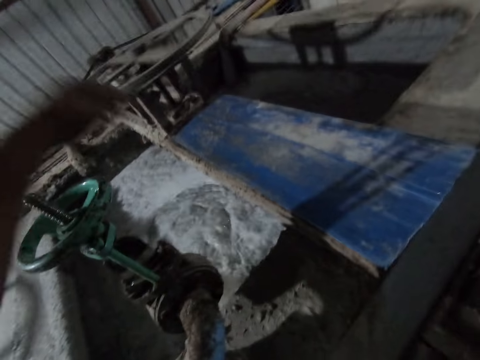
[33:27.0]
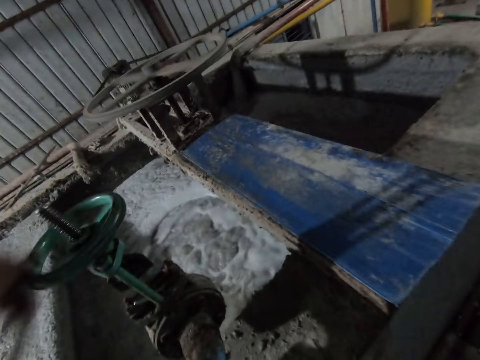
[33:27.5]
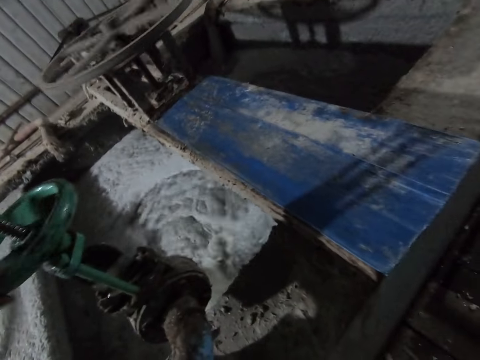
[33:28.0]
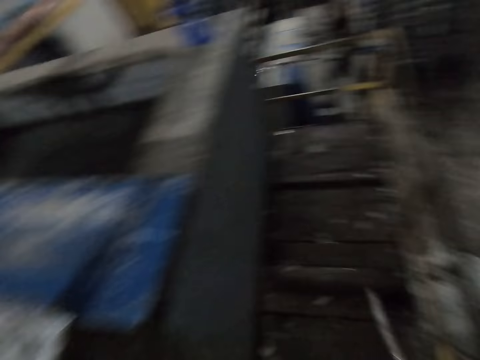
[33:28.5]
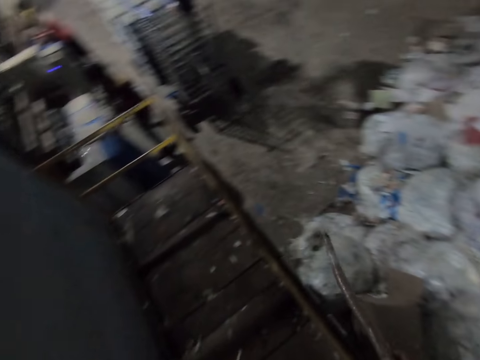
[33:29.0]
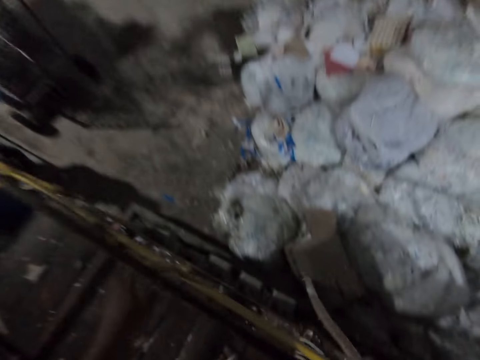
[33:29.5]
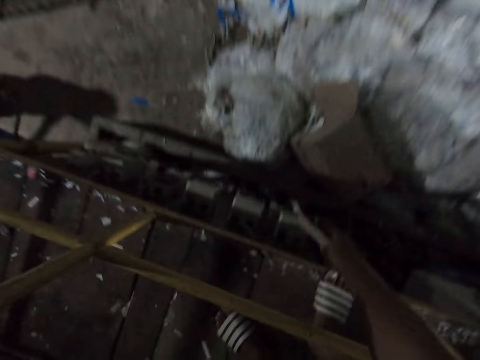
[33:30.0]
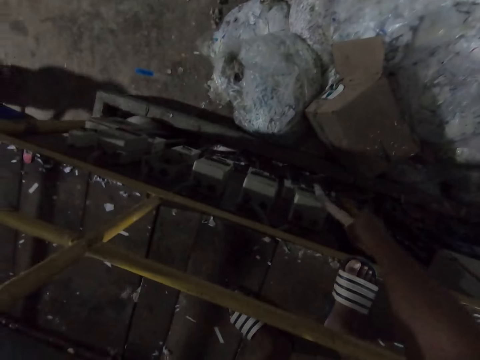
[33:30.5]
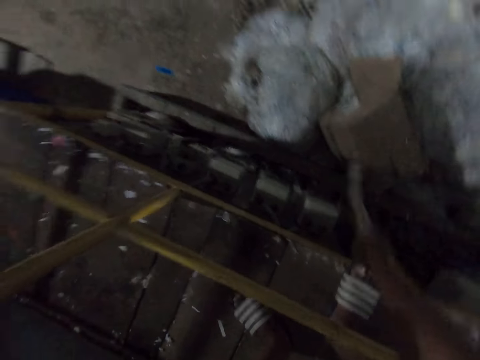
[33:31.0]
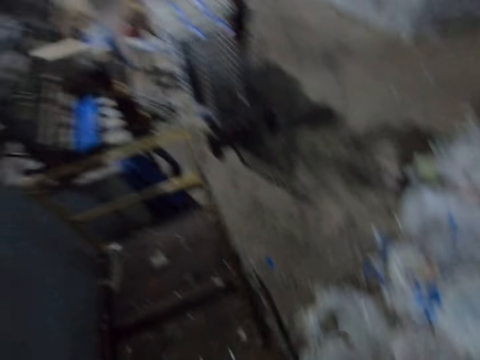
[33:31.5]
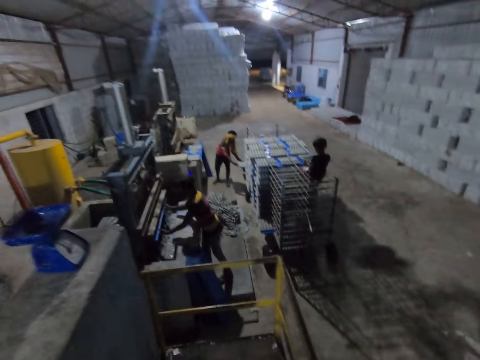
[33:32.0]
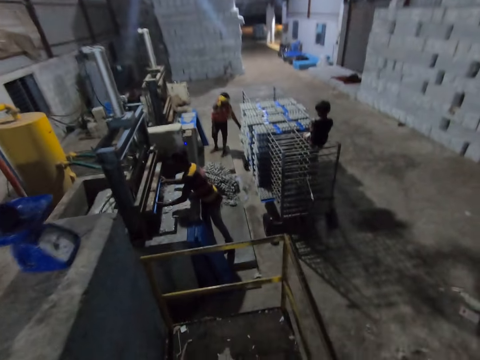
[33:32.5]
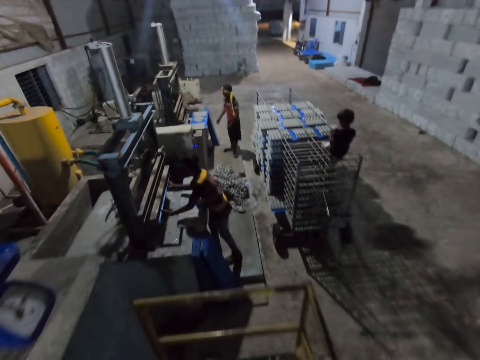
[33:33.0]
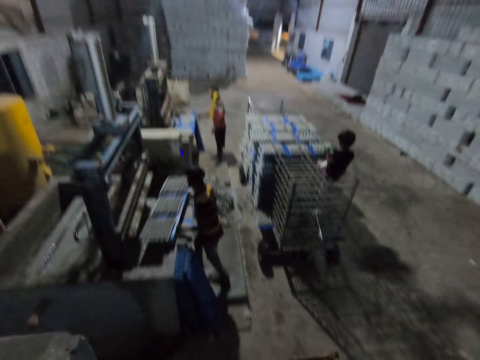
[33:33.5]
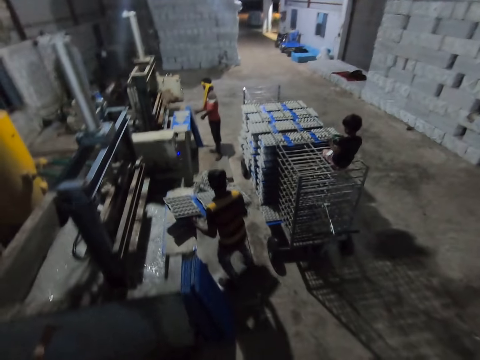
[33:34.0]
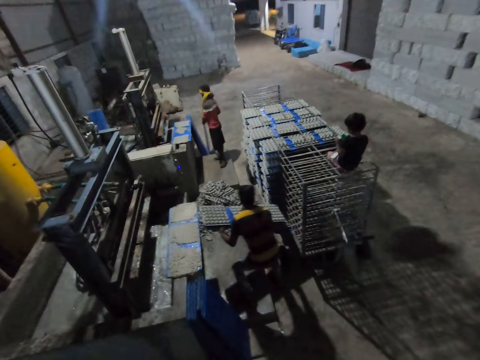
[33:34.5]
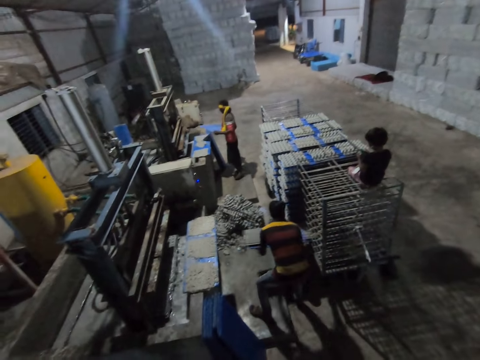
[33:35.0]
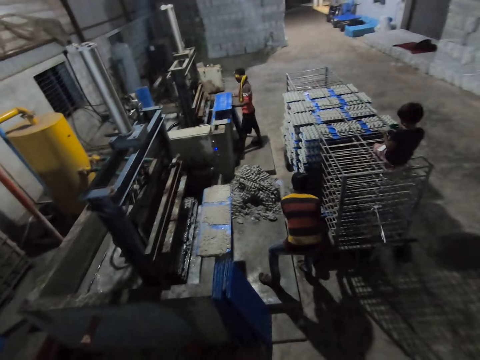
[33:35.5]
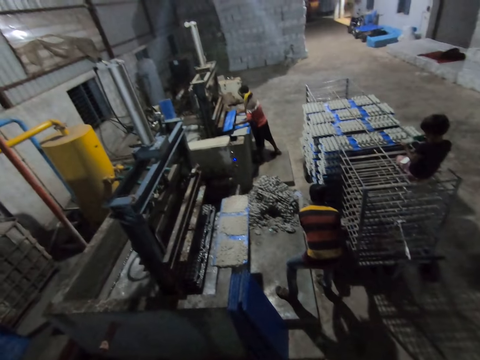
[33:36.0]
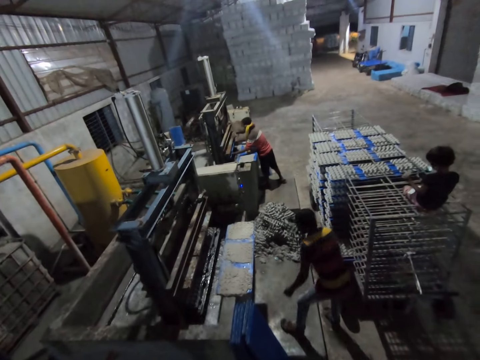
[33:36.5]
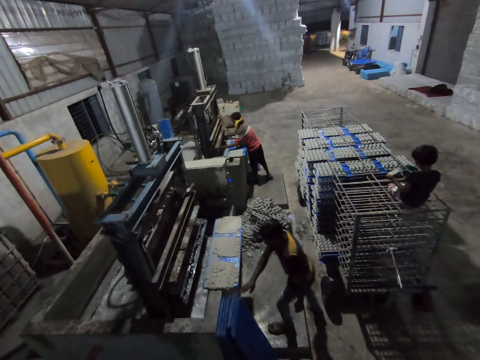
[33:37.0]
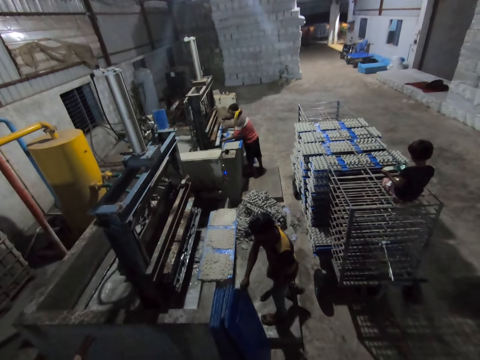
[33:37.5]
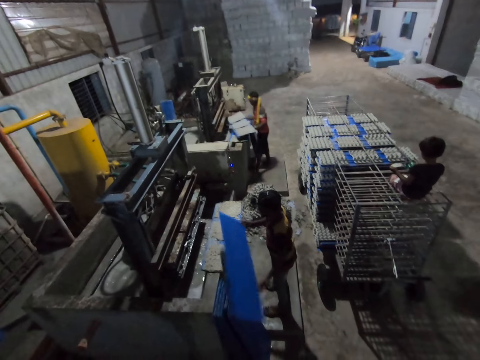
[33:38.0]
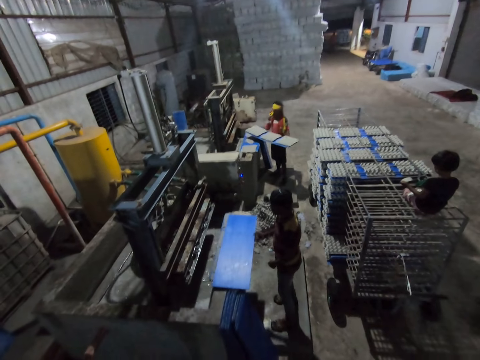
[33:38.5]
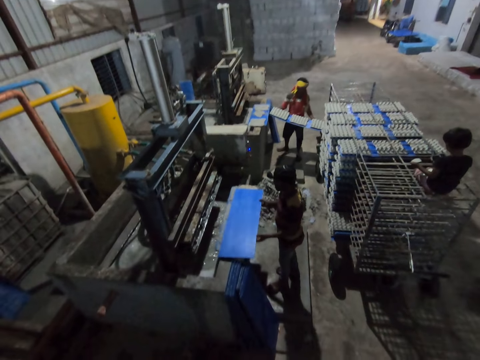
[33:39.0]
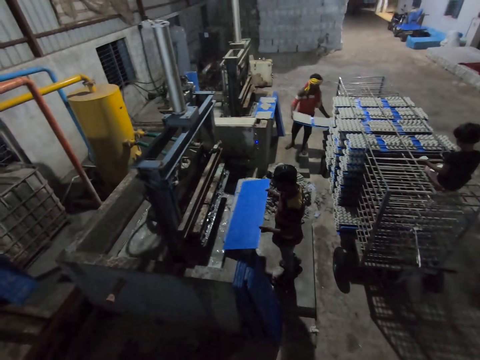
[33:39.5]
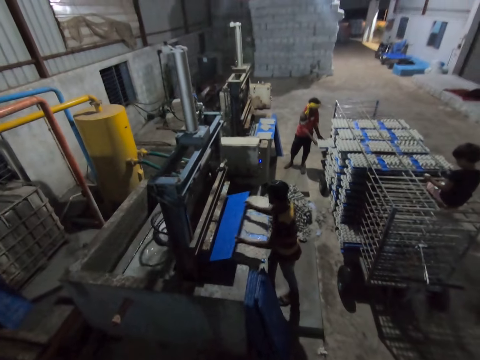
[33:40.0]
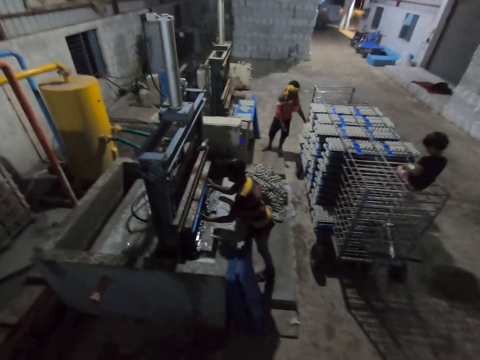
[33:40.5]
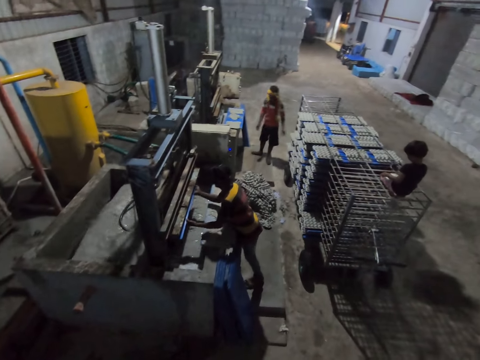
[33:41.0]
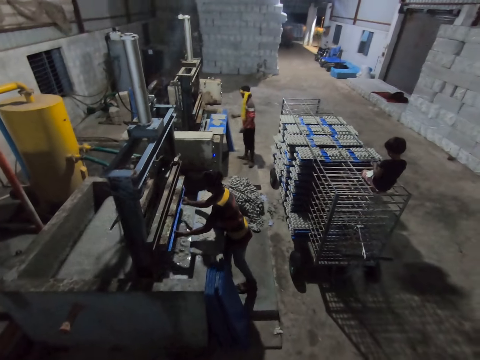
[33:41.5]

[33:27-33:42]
The camera wearer looks around. He adjusts something with the stick. He presses a junction box with the stick in his right hand. A man places a tray of egg cartons in the shelf with his hands. The camera wearer looks around. Another man removes a tray of egg cartons from the egg carton making machine with his hands. The first man picks a tray from the floor with his hands. The other man places the tray of egg cartons in the shelf with his hands. The first man inserts the tray into the egg carton making machine with his hands. A boy plays with a toy. The first man removes the tray of egg cartons from the egg carton making machine with his hands. The other man picks a tray from the floor with his hands. The first man places the tray of egg cartons in the shelf with his hands. The other man inserts the tray into the egg carton making machine with his hands.

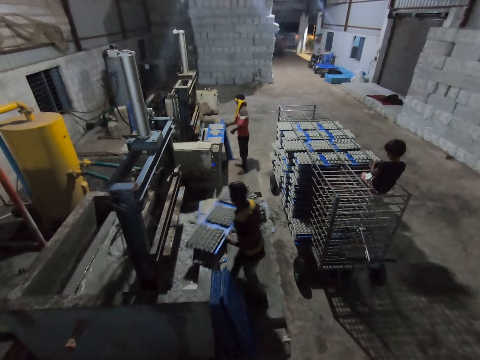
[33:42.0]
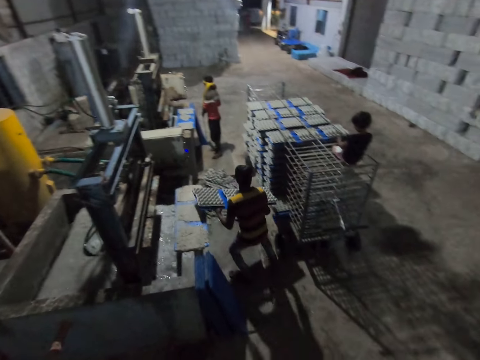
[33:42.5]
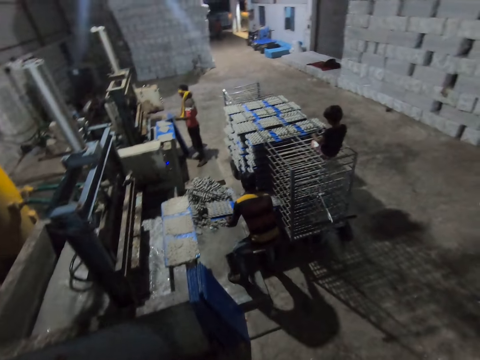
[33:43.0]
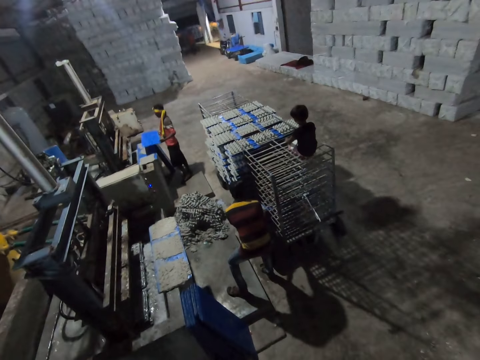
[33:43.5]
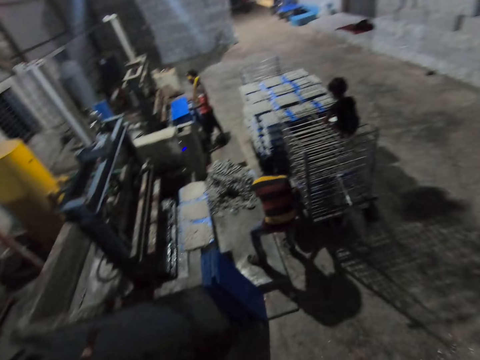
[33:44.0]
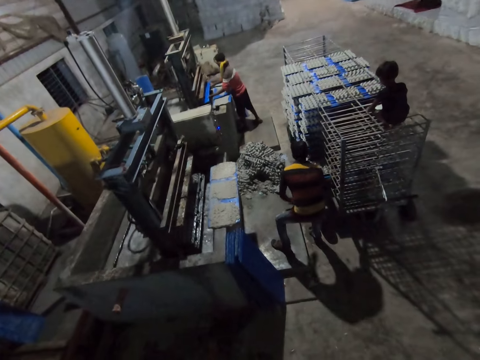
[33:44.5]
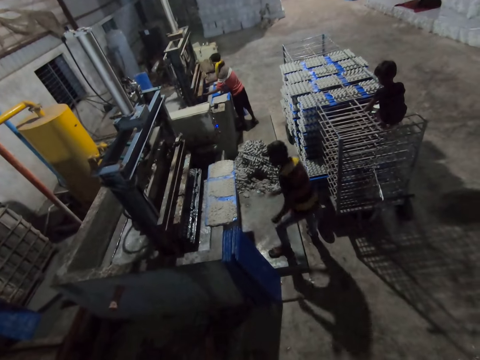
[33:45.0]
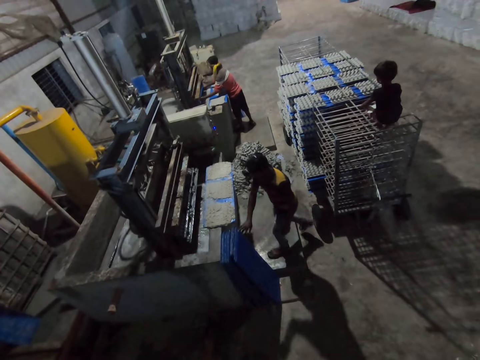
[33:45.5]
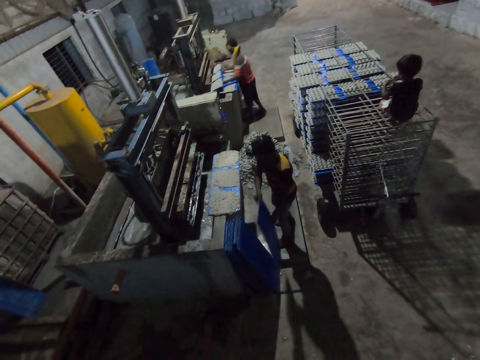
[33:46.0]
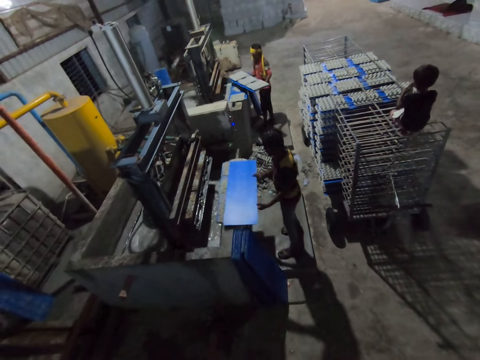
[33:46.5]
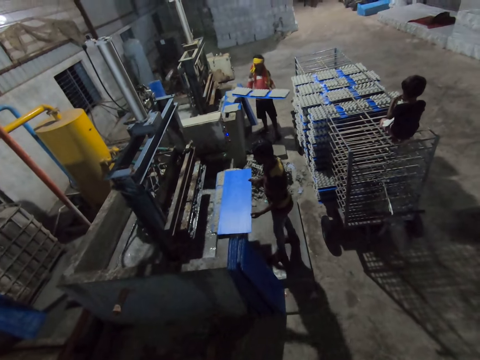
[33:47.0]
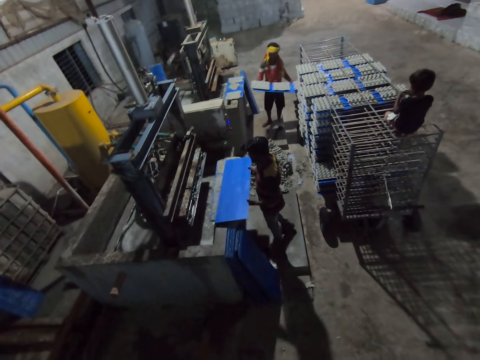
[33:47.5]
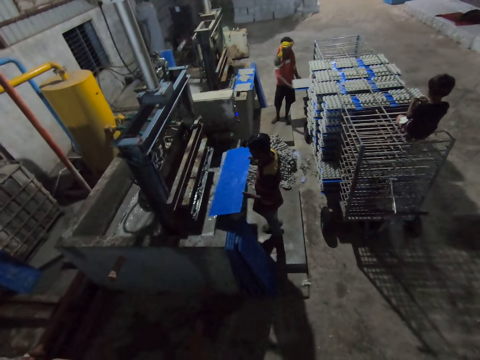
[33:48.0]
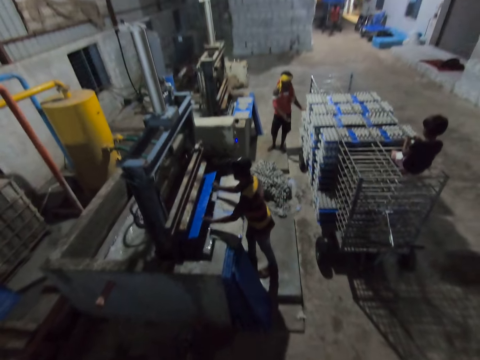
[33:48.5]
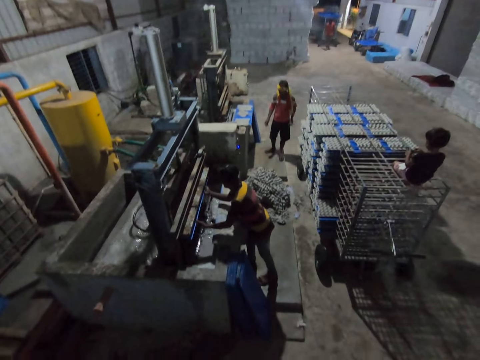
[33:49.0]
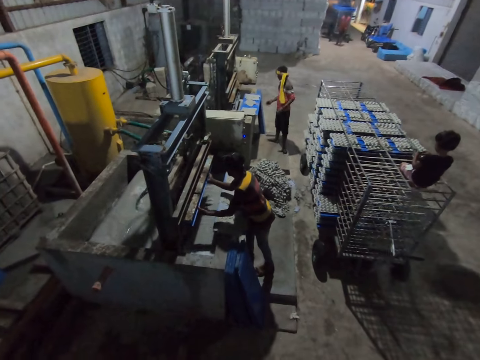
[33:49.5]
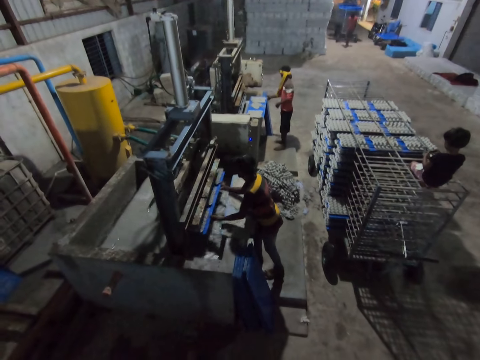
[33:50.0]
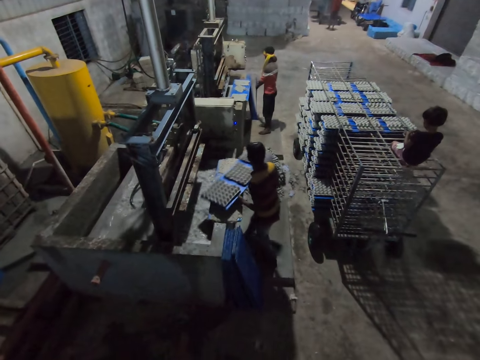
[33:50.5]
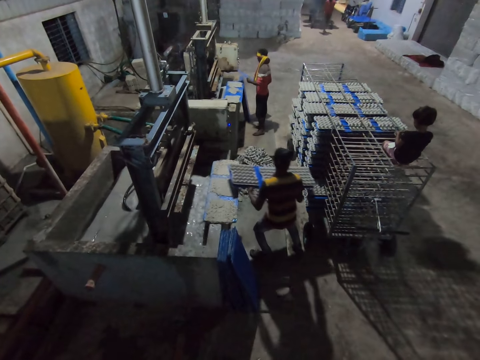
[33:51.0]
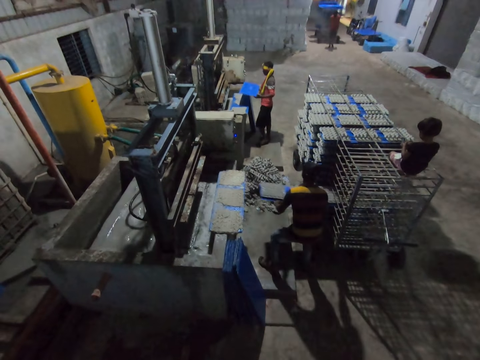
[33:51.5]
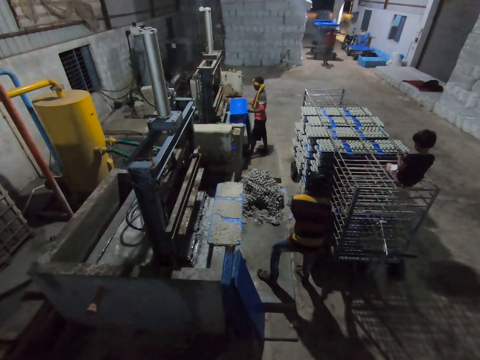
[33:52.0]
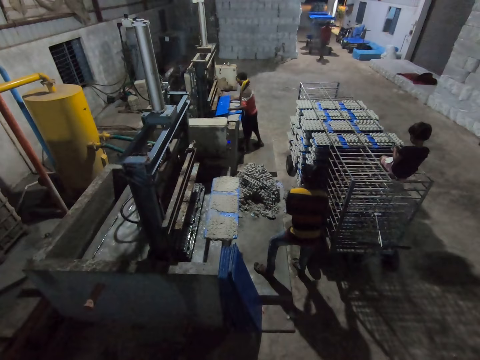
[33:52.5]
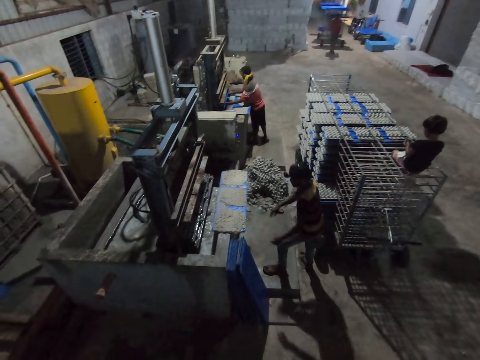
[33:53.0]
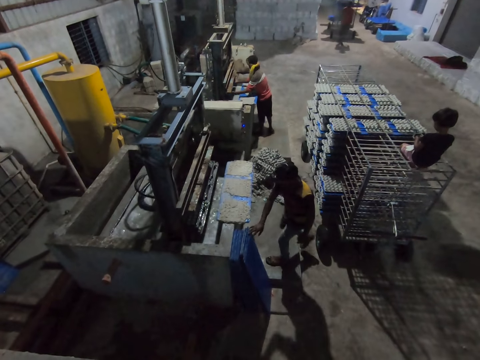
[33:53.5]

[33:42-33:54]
A man removes the tray of egg cartons from the egg carton making machine with his hands. Another man picks a tray from the floor with his hands. The first man places the tray of egg cartons in the shelf with his hands. The other man inserts the tray into the egg carton making machine with his hands. The other man removes the tray of egg cartons from the egg carton making machine with his hands. The first man picks a tray from the floor with his hands. The other man places the tray of egg cartons in the shelf with his hands. The first man inserts the tray into the egg carton making machine with his hands. The first man removes the tray of egg cartons from the egg carton making machine with his hands. The other man picks a tray from the floor with his hands. The first man places the tray of egg cartons in the shelf with his hands. The other man inserts the tray into the egg carton making machine with his hands.
